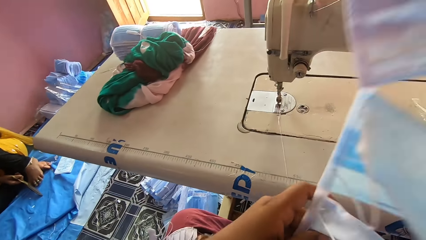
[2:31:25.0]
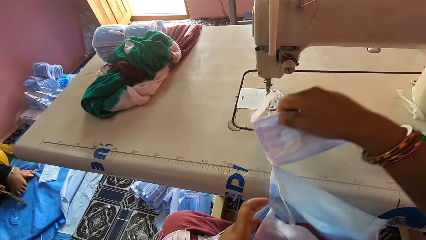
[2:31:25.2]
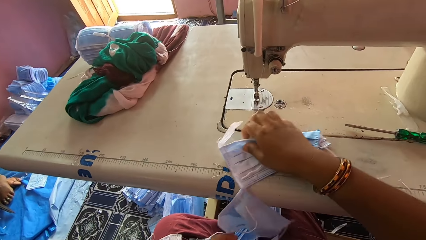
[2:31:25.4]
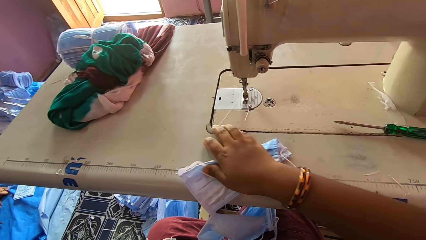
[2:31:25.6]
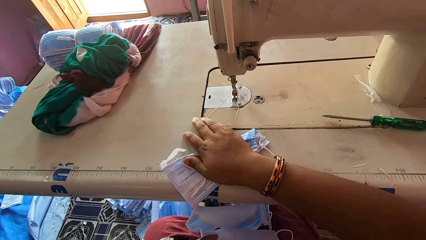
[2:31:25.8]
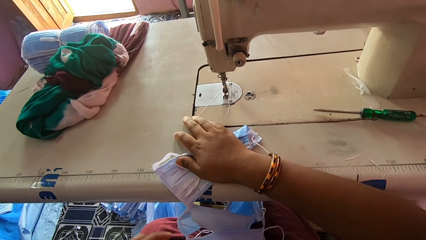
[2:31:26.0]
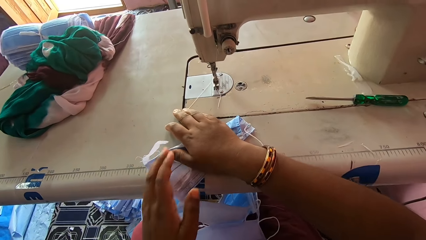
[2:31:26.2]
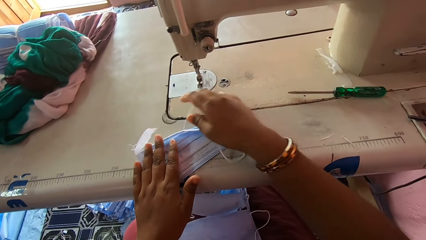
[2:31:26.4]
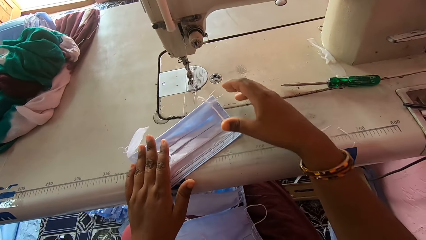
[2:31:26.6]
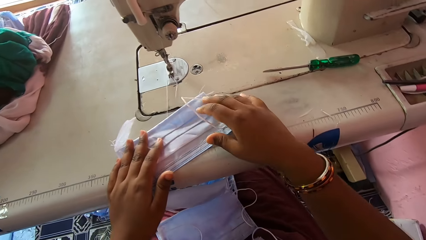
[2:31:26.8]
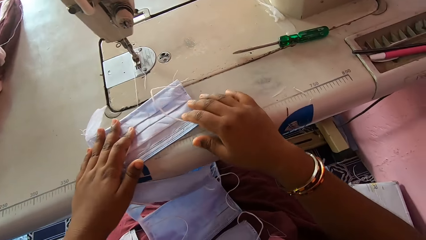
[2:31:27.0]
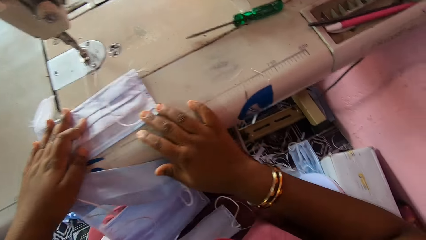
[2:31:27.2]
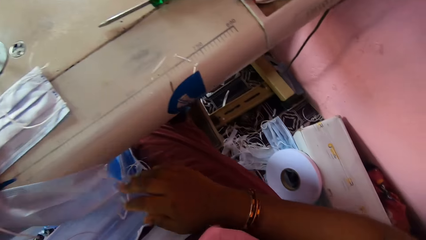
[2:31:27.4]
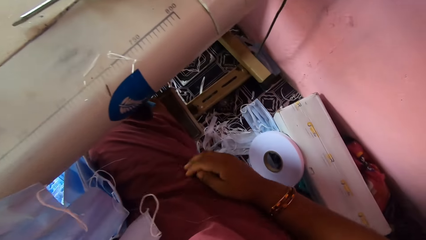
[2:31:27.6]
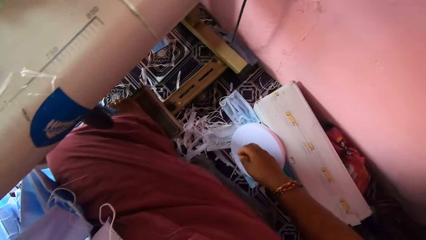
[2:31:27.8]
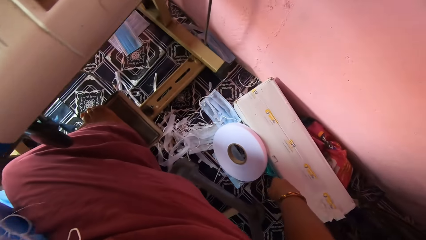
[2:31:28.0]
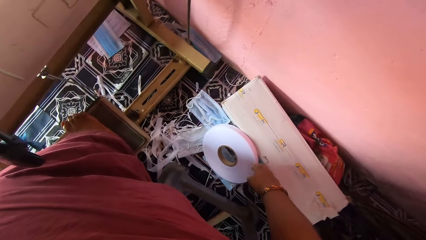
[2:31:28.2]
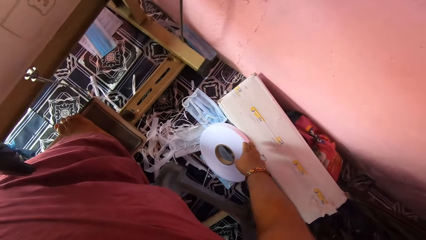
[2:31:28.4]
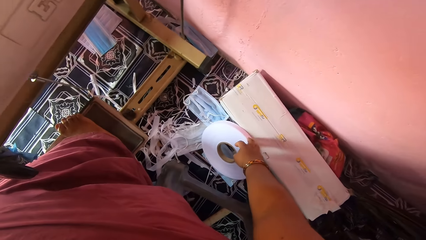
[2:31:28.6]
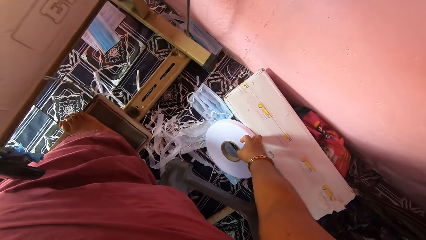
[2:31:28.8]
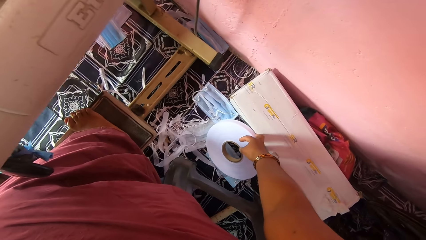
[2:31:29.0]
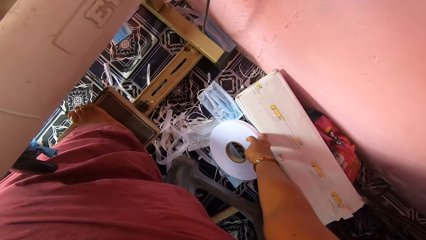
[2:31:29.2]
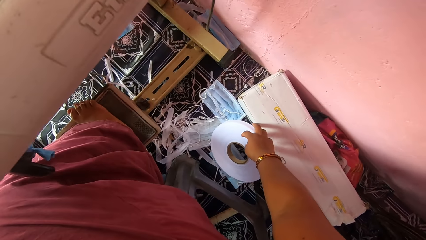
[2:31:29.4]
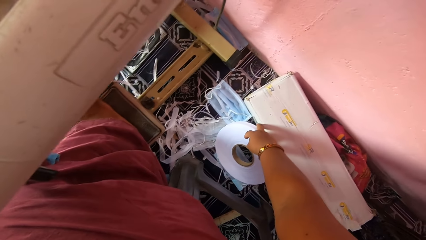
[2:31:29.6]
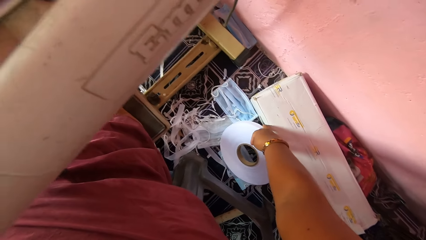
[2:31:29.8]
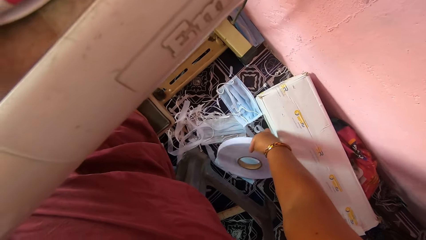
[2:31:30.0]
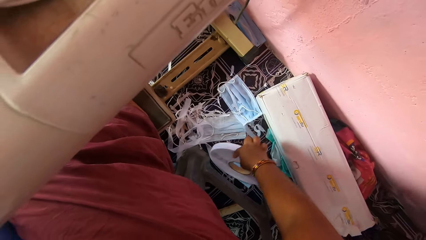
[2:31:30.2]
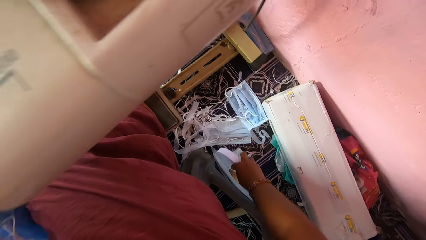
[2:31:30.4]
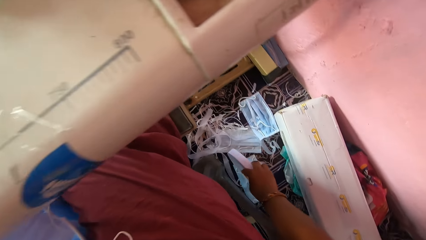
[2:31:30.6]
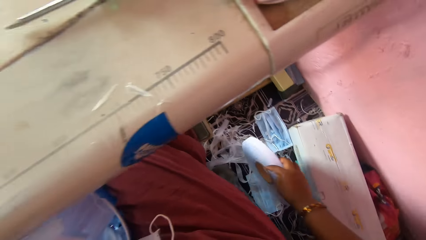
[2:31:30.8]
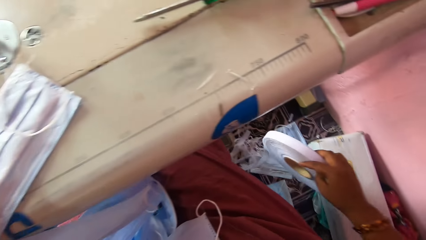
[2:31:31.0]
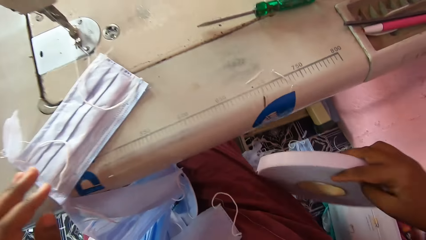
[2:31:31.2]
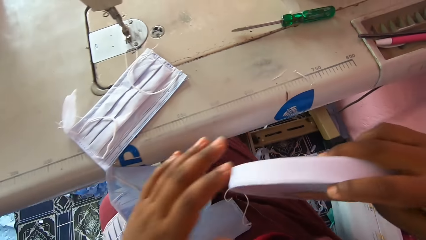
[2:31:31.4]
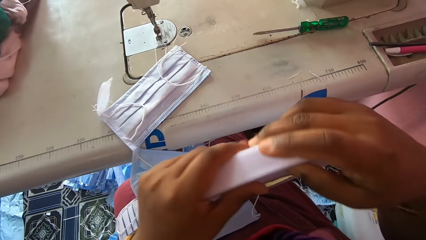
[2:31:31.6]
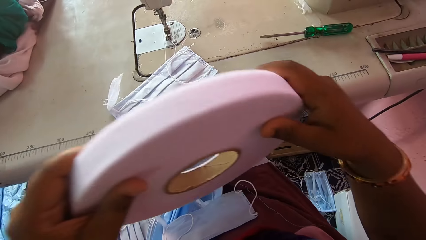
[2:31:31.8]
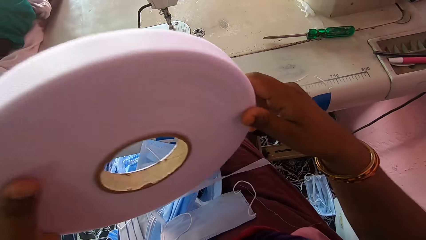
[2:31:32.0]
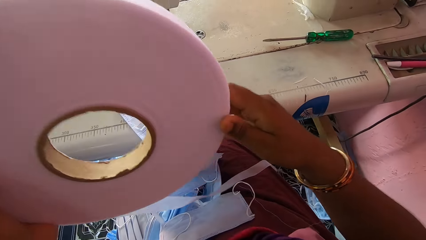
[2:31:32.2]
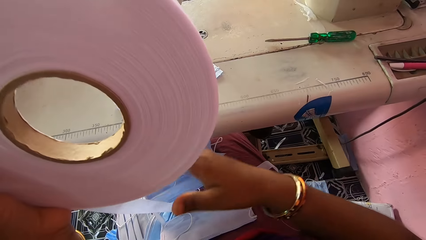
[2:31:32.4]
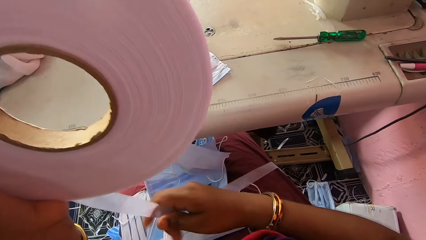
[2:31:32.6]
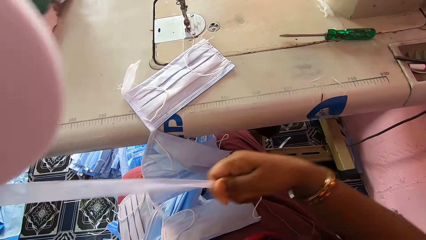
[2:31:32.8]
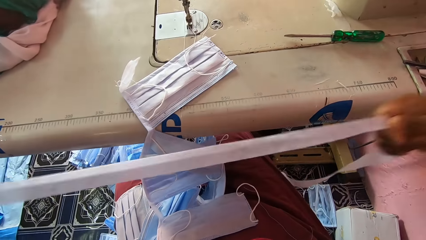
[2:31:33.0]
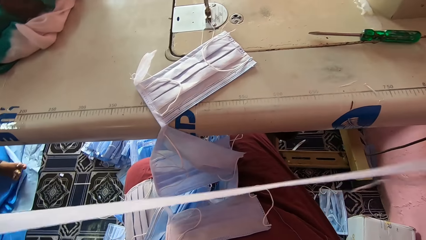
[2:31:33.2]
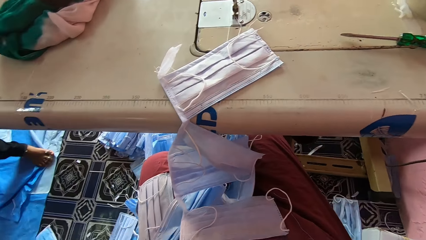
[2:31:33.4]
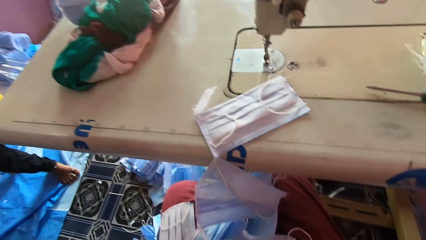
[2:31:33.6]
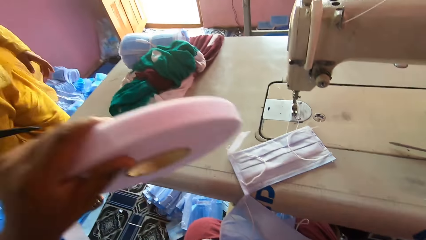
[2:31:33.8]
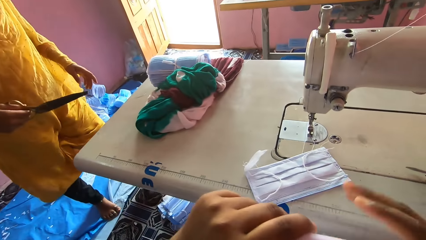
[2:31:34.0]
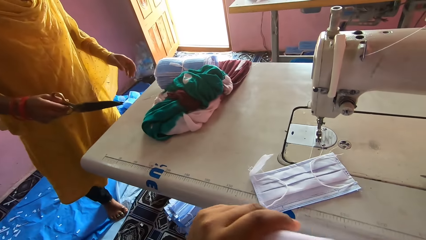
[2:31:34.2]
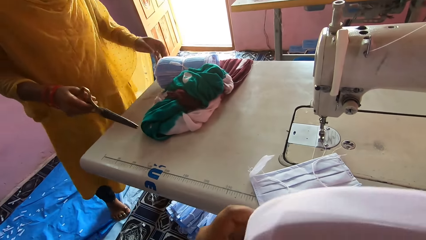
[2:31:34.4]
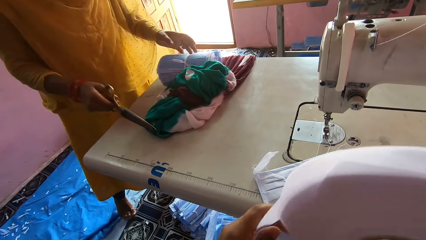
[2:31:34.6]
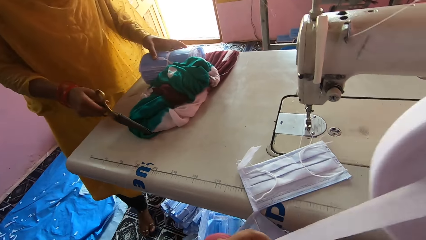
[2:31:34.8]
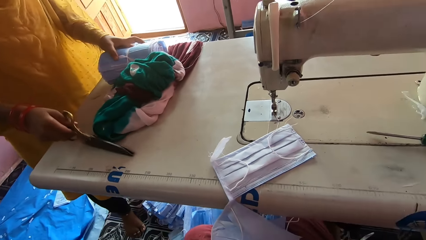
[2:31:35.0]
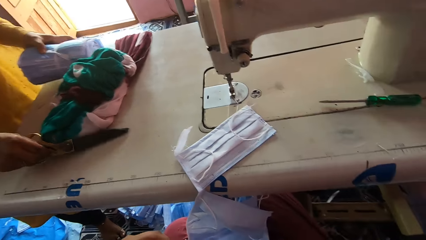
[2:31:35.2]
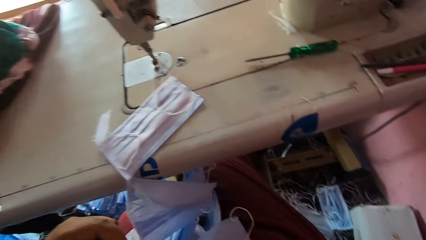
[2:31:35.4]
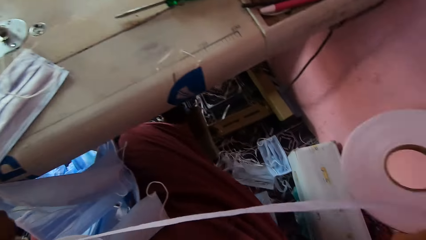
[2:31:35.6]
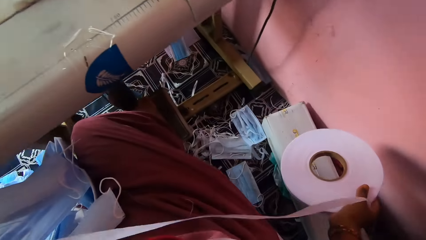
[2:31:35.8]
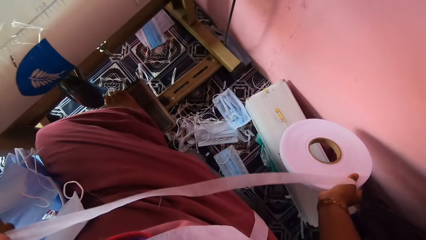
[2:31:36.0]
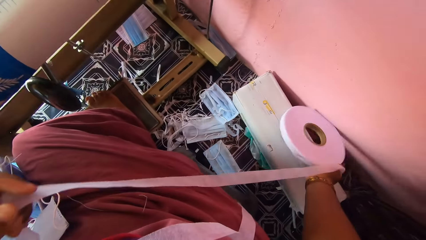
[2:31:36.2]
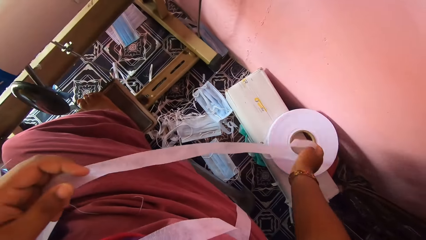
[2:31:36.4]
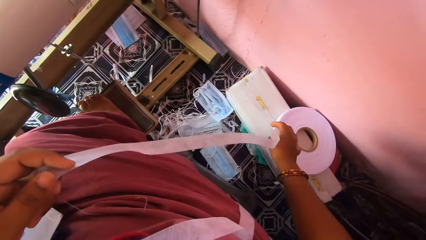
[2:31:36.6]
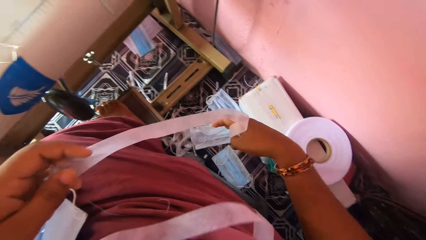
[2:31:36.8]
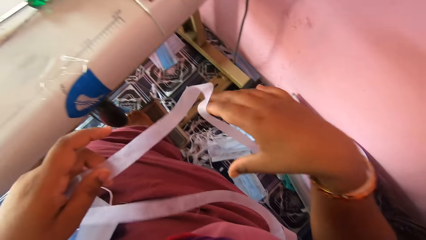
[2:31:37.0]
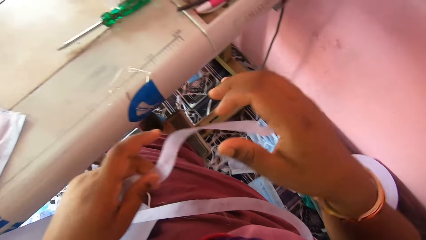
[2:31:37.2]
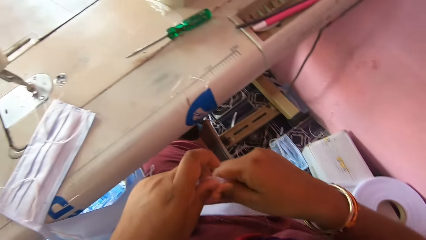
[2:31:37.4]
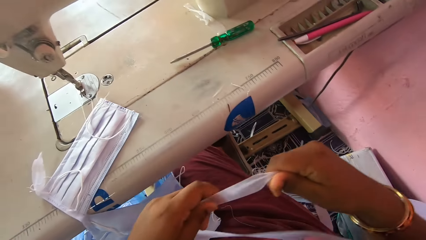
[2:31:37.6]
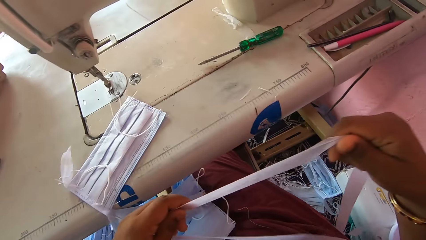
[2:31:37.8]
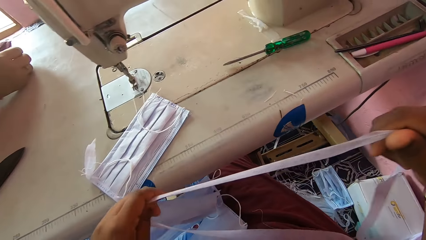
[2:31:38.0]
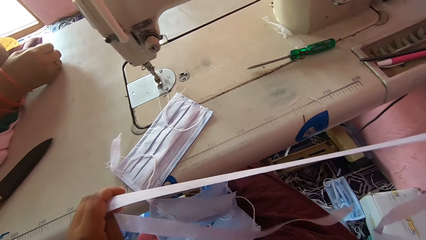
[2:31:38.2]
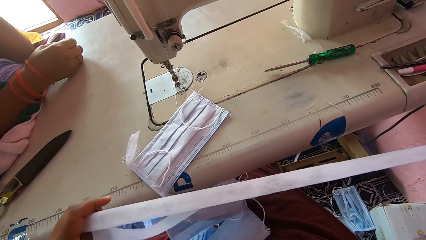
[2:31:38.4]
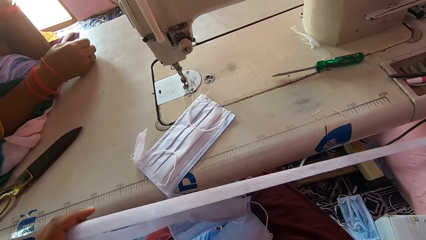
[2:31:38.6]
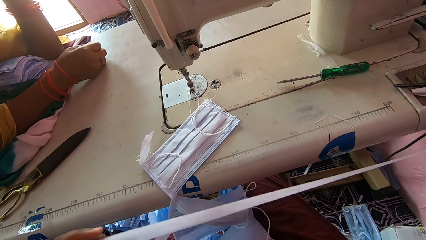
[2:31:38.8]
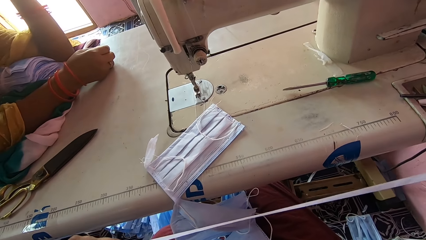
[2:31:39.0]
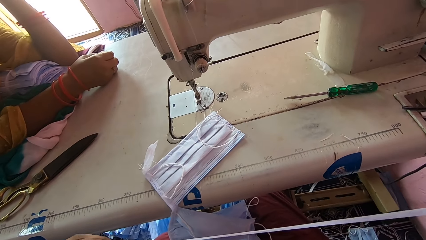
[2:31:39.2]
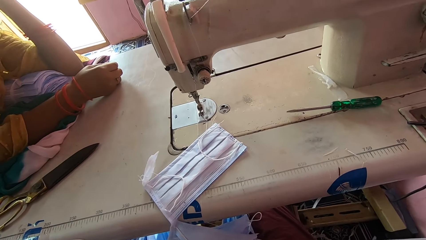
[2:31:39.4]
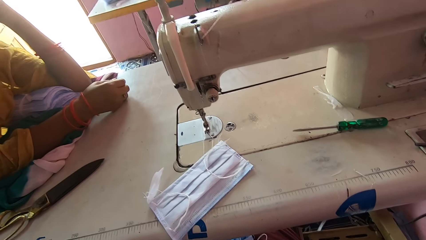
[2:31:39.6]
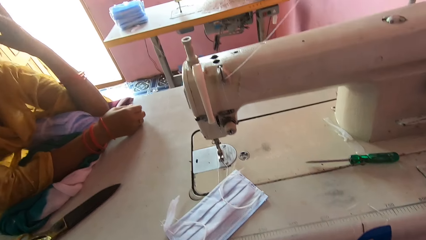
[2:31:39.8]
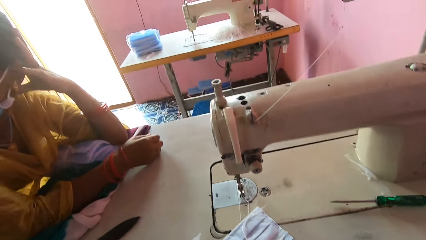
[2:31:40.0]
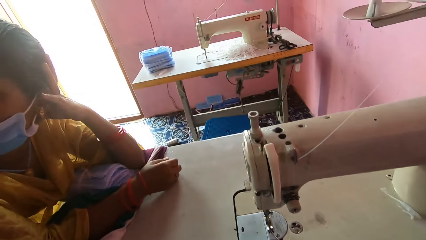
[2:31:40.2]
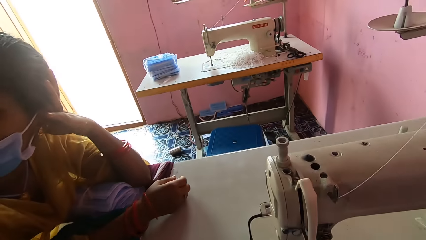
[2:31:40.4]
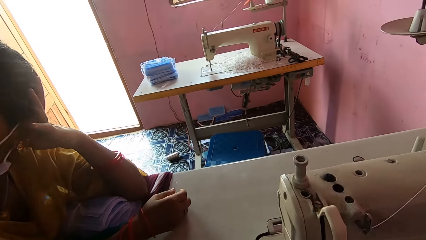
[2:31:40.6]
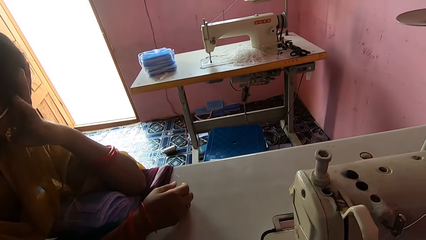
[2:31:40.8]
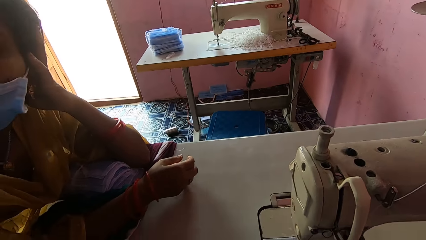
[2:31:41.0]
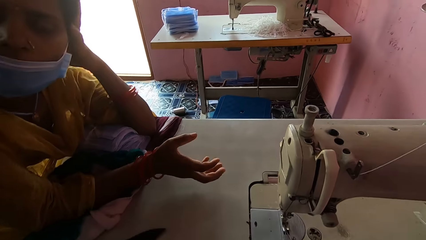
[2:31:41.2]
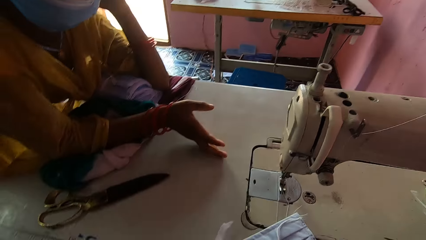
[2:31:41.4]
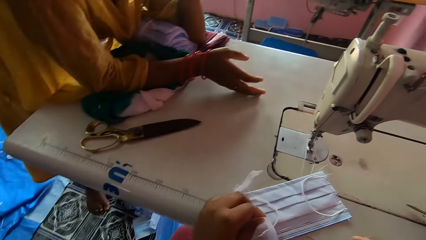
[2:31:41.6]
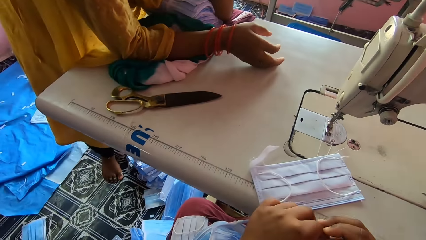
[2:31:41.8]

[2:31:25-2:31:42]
The camera wearer places the nose masks on the machine bed with her hands. She picks up a stay tape or mask tape pack from the floor with her right hand. She passes the stay tape from her right hand to her left hand. She unwraps the stay tape with her hands. She cuts the mask tape. A woman interacts with the camera wearer. The woman drops scissors on the machine bed with her right hand. The camera wearer drops the stay tape pack on the floor with her right hand. She holds the stay tape with both hands.
